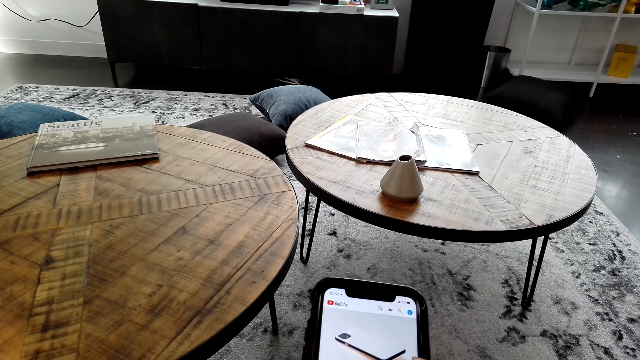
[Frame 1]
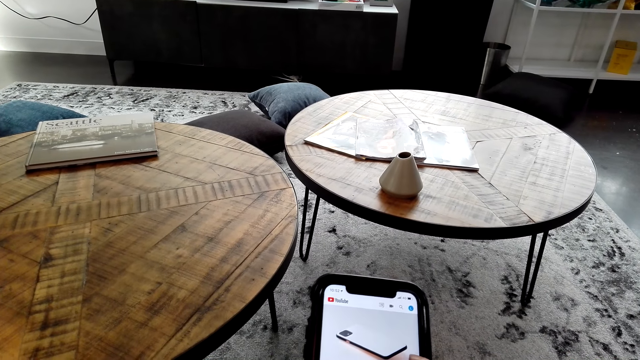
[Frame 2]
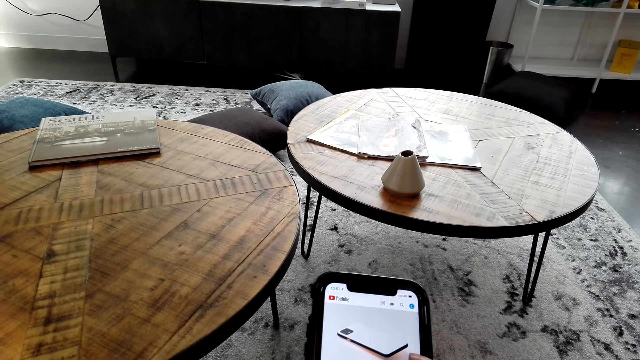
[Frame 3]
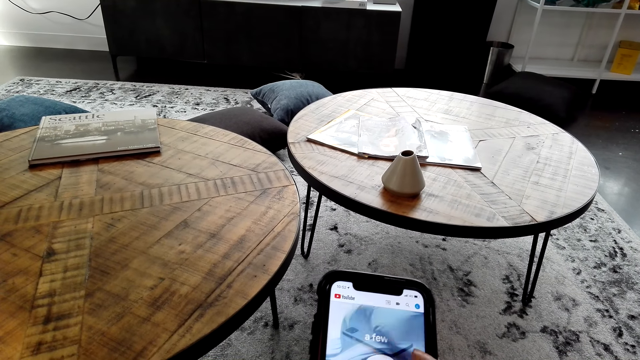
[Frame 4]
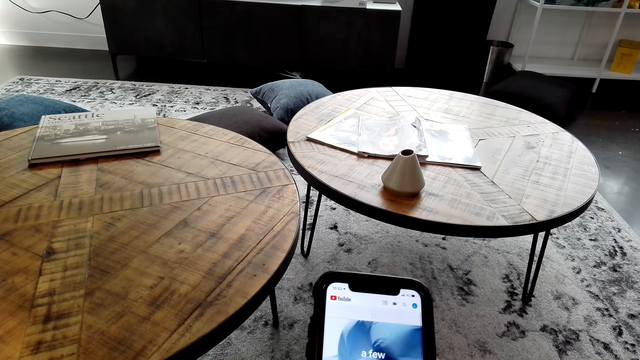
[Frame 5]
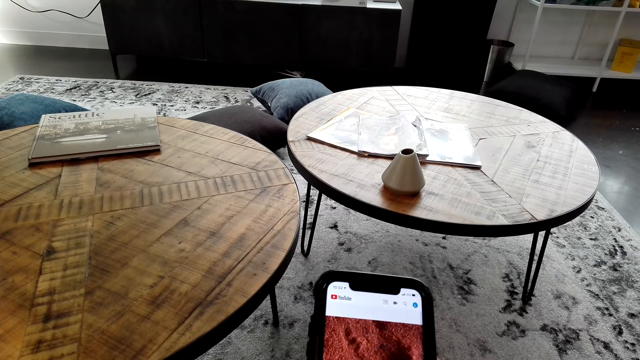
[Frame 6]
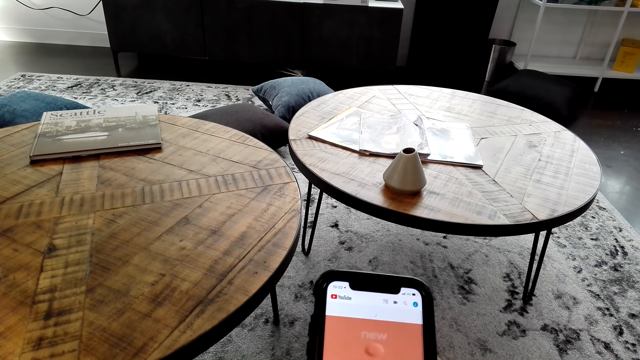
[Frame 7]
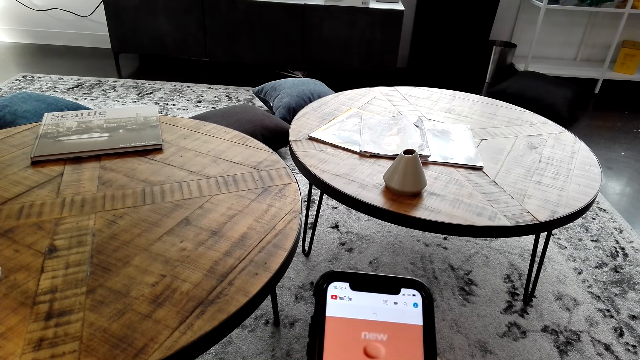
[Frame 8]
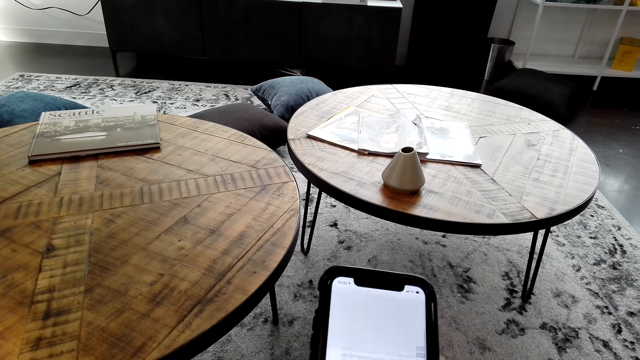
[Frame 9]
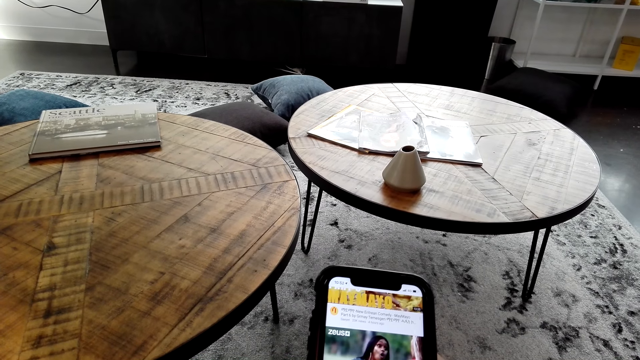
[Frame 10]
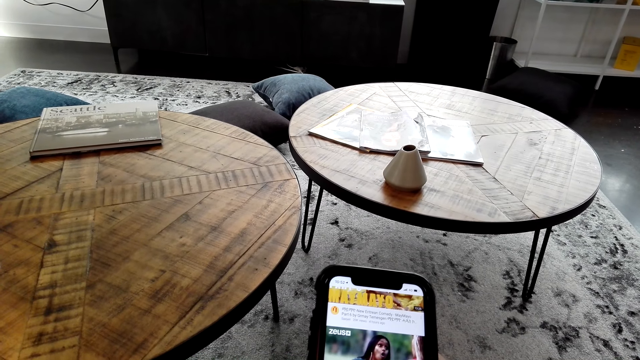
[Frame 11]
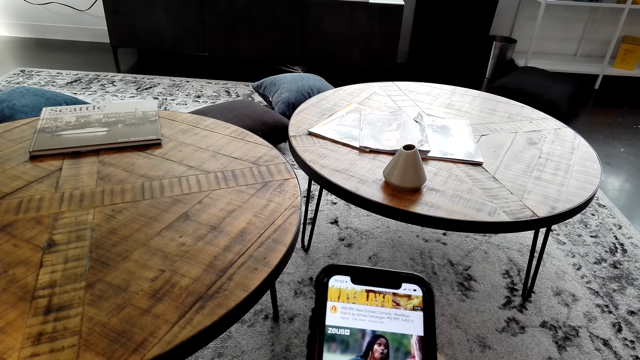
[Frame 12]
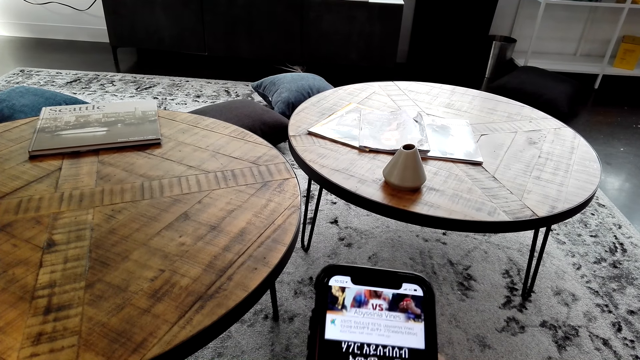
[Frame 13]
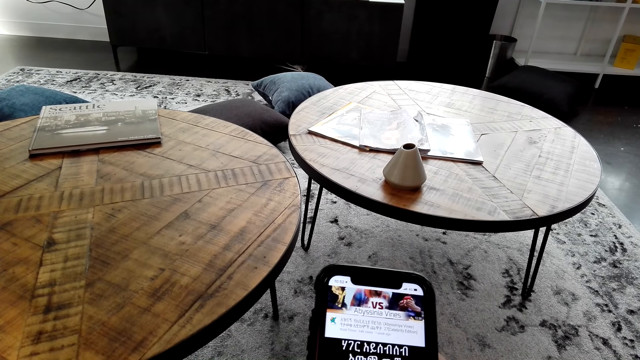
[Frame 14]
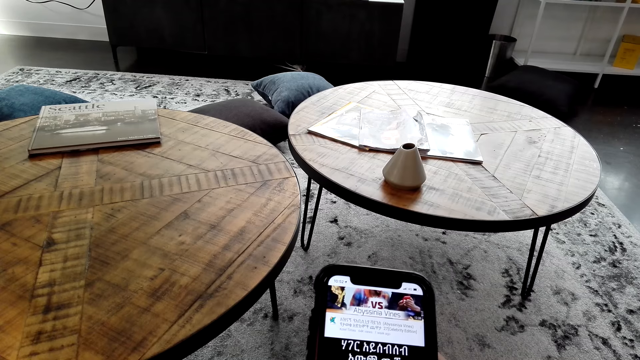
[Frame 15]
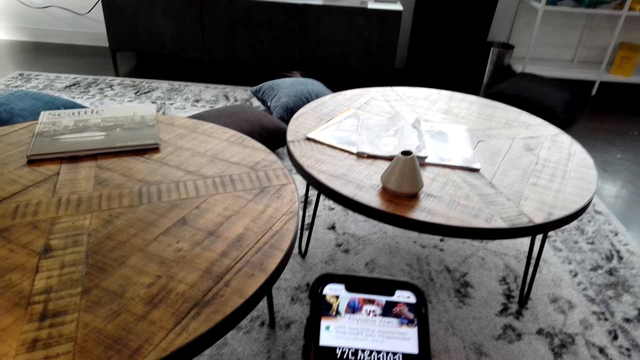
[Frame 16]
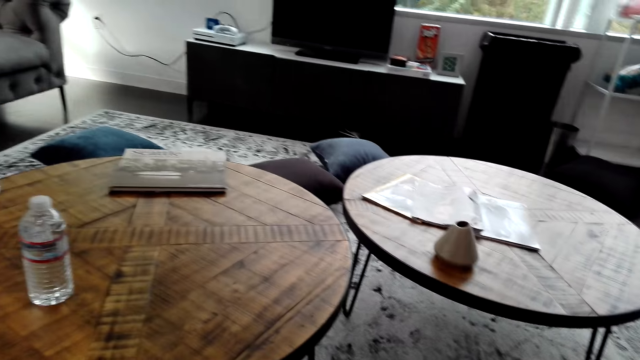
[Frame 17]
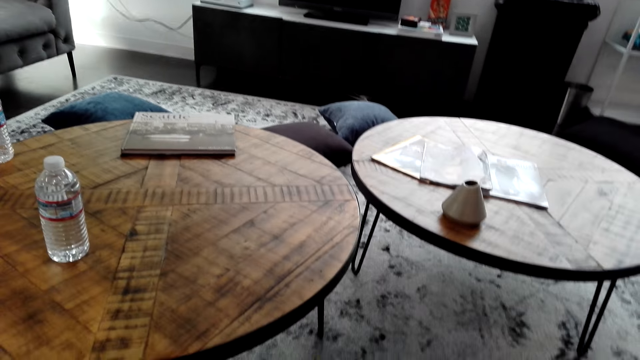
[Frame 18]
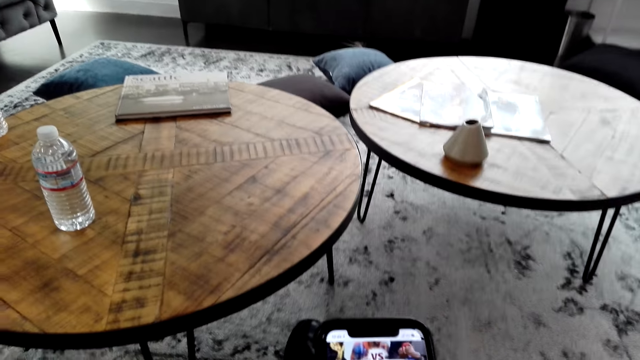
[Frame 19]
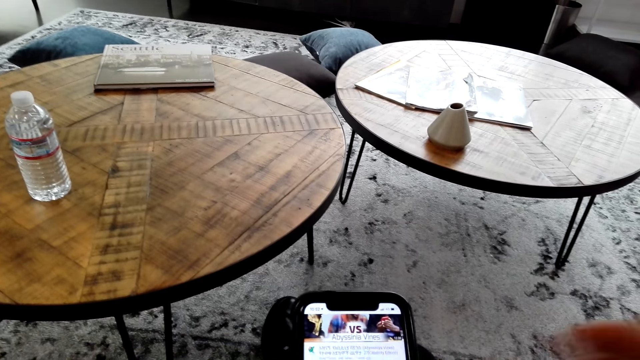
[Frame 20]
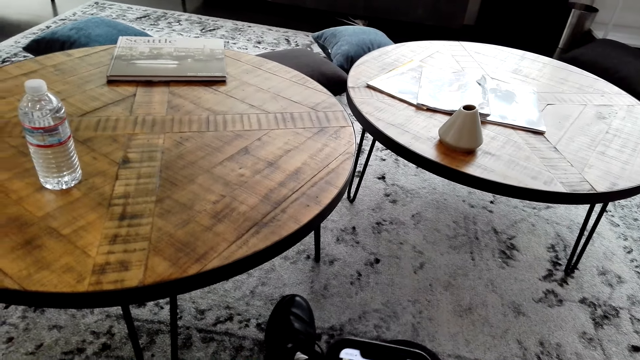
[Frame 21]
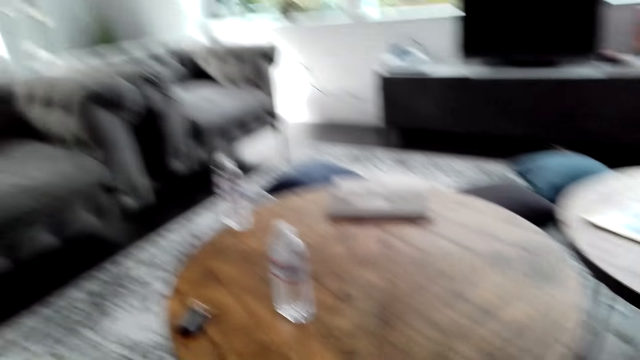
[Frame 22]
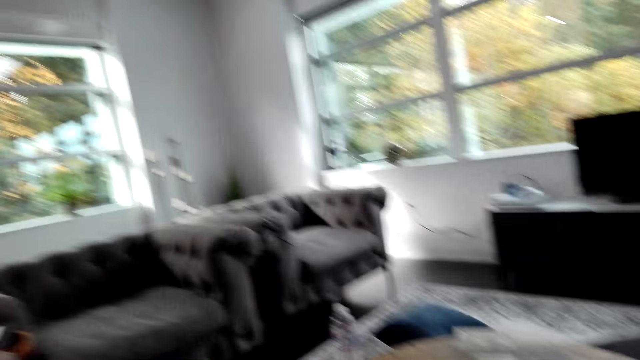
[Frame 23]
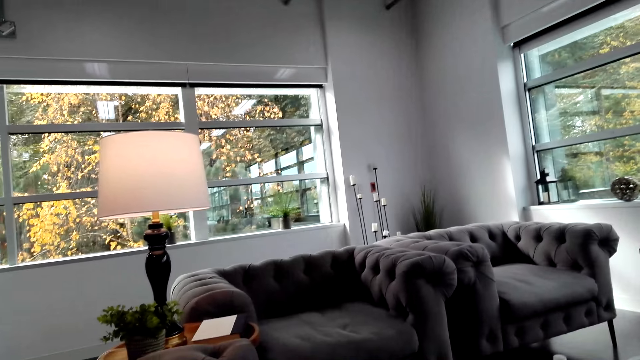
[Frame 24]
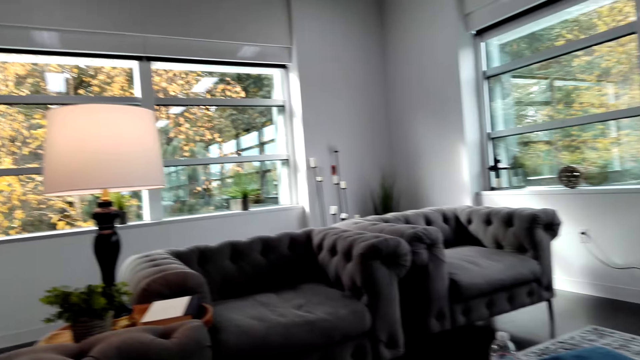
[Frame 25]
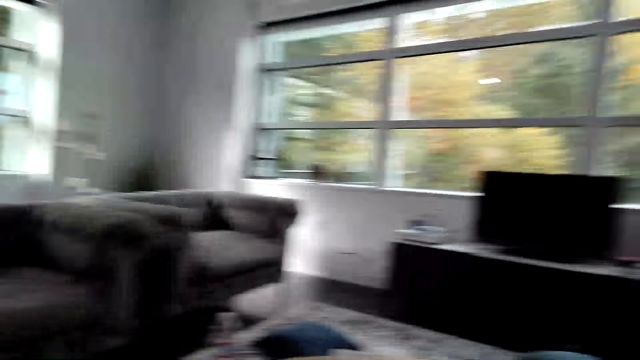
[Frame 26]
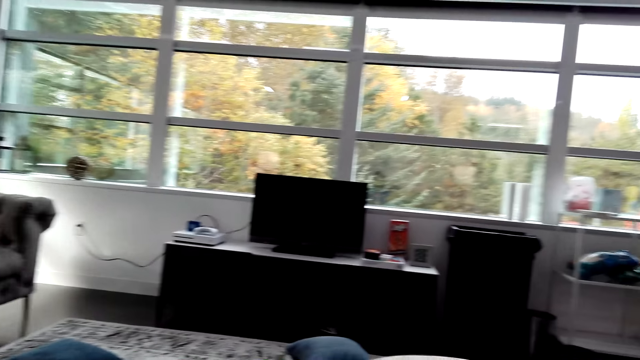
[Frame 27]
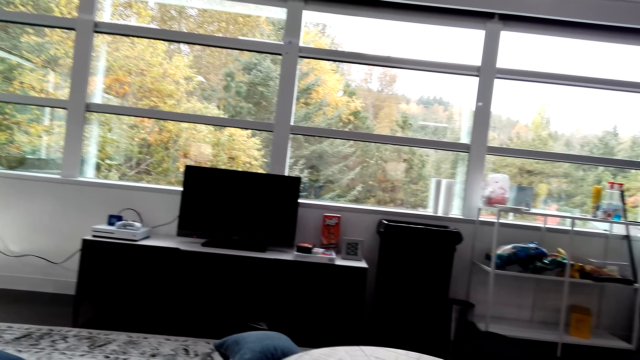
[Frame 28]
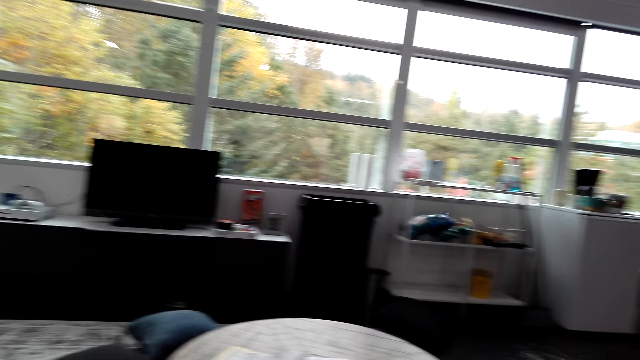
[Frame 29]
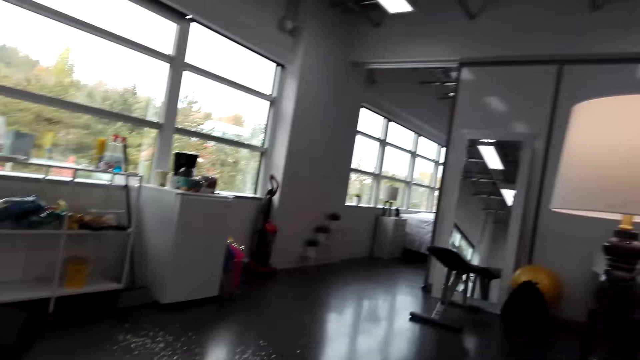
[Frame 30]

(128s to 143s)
The camera wearer looks around.

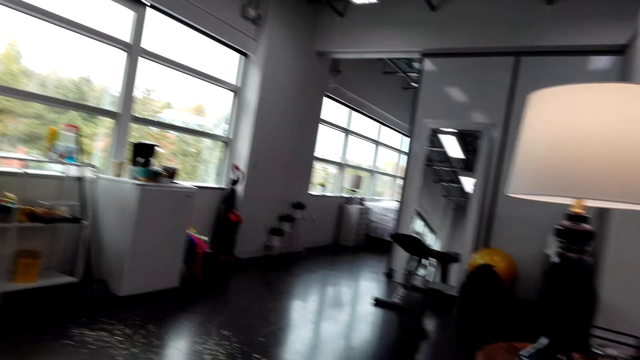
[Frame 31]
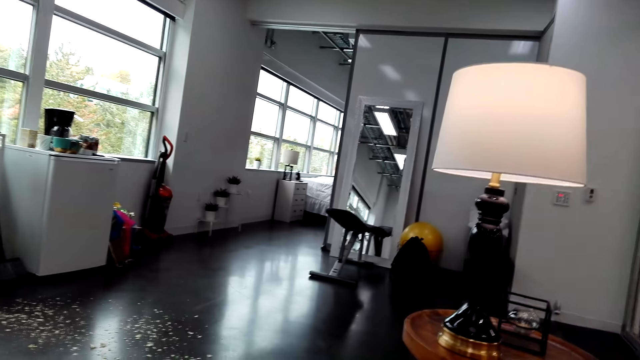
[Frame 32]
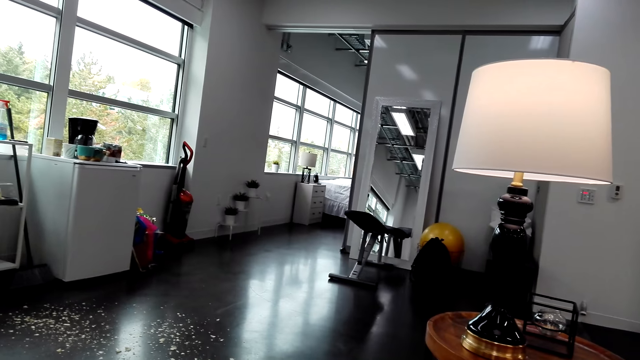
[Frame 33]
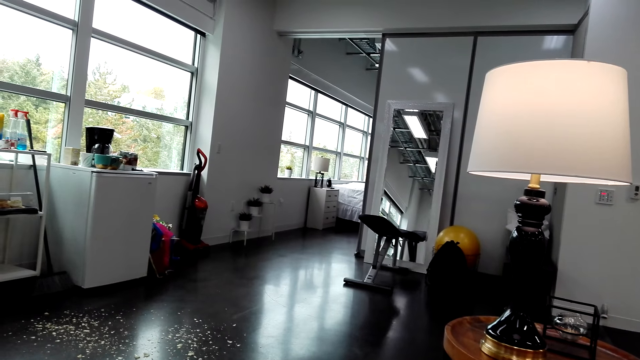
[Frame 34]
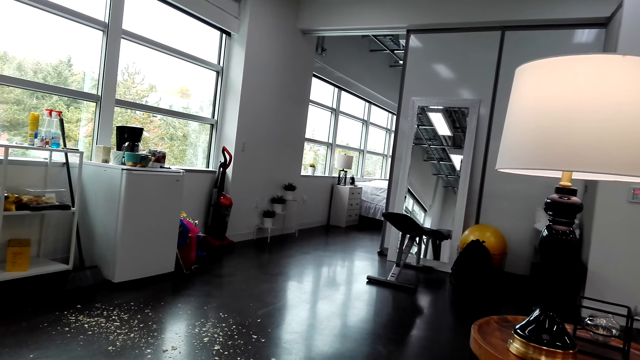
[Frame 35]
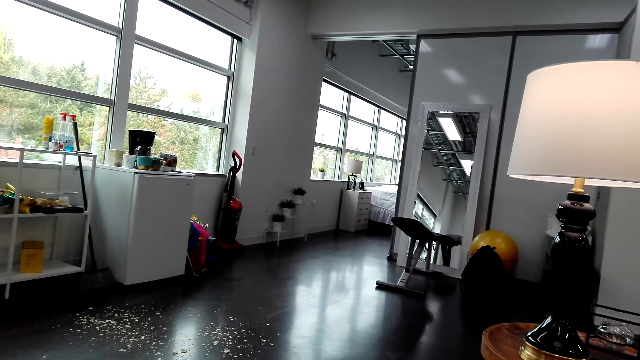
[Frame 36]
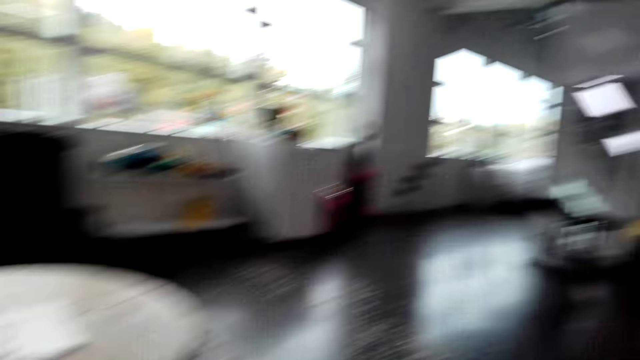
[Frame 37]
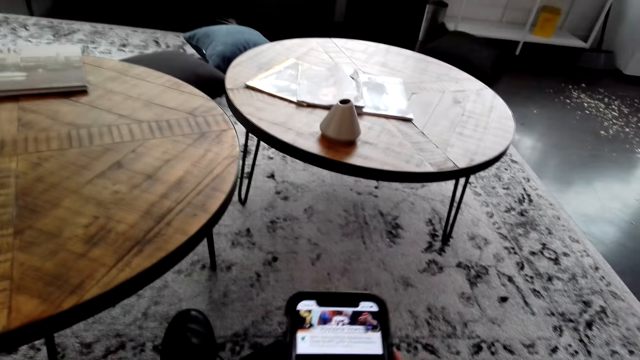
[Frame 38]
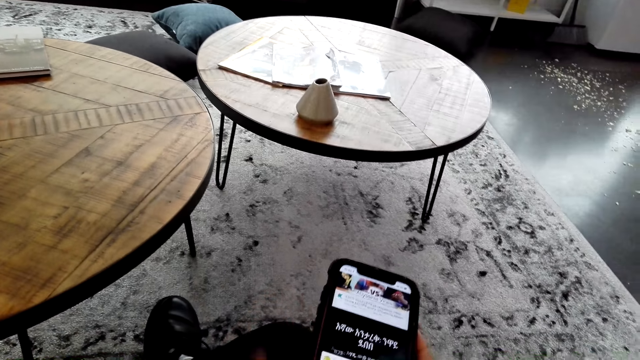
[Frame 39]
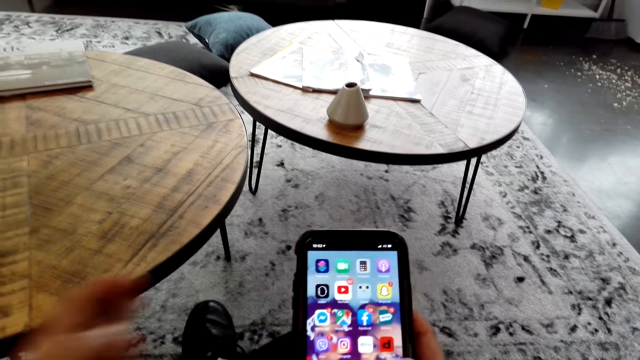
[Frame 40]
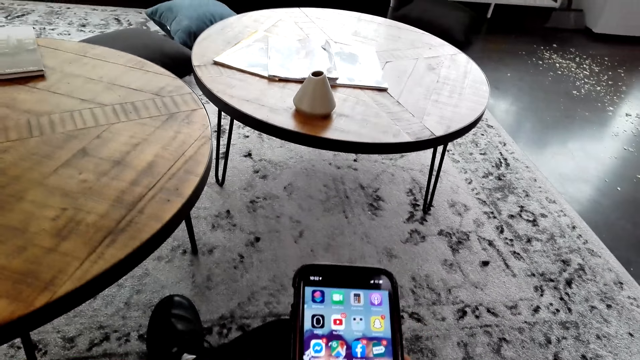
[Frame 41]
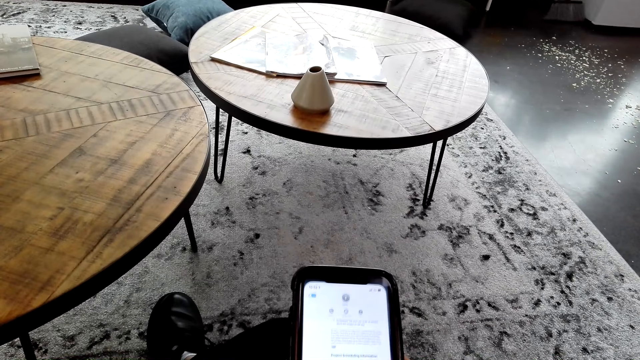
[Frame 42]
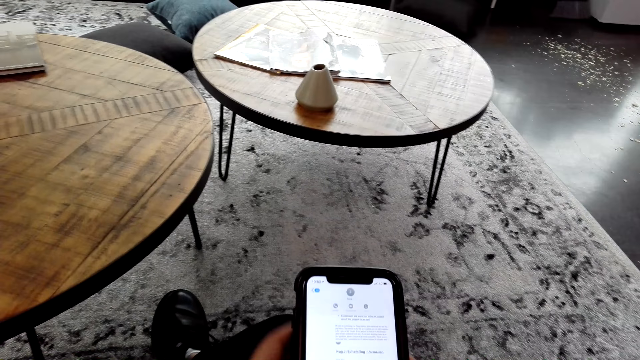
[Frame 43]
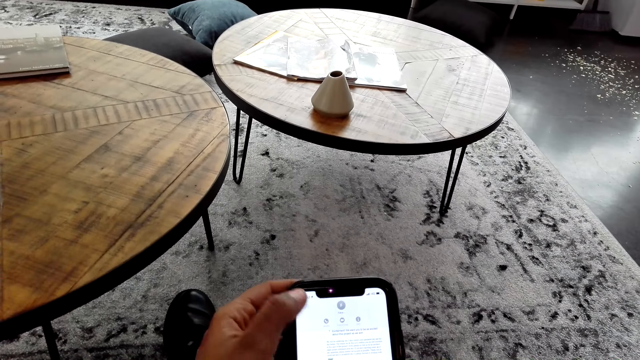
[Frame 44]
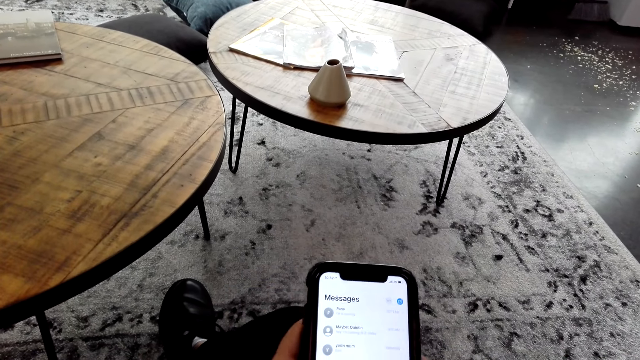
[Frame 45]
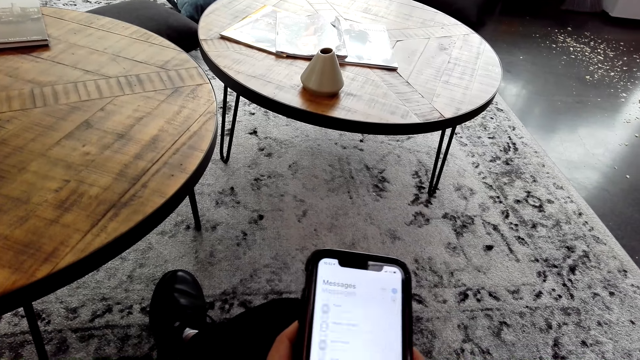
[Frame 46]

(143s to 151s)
The camera wearer uses the phone.
